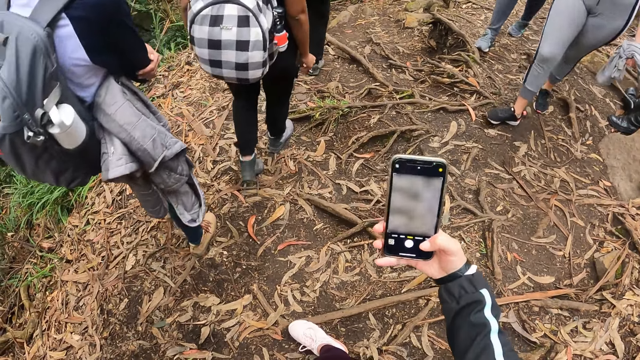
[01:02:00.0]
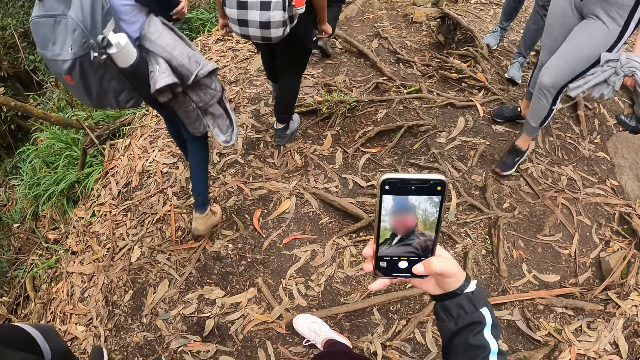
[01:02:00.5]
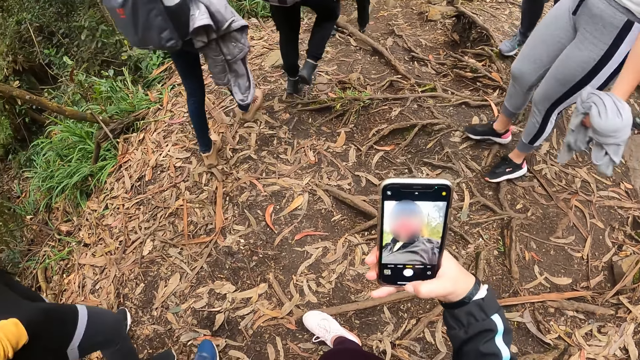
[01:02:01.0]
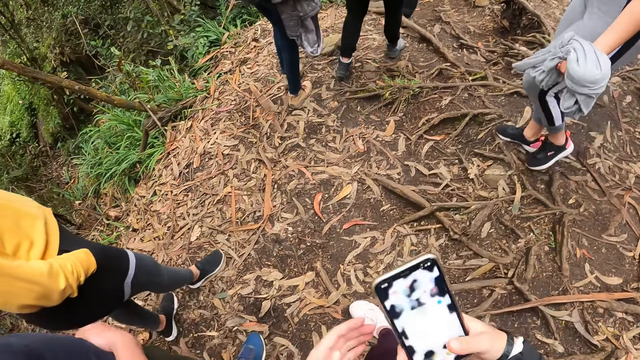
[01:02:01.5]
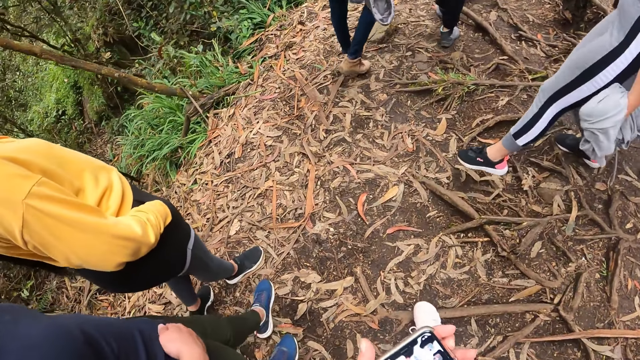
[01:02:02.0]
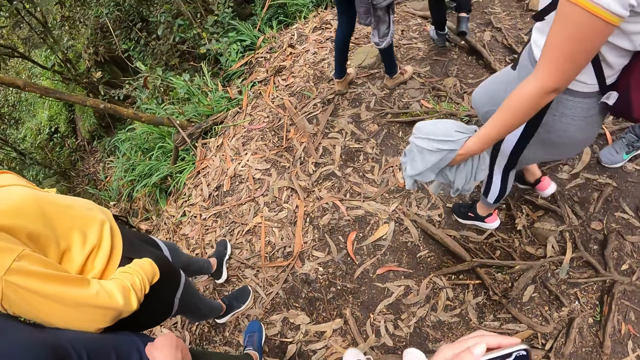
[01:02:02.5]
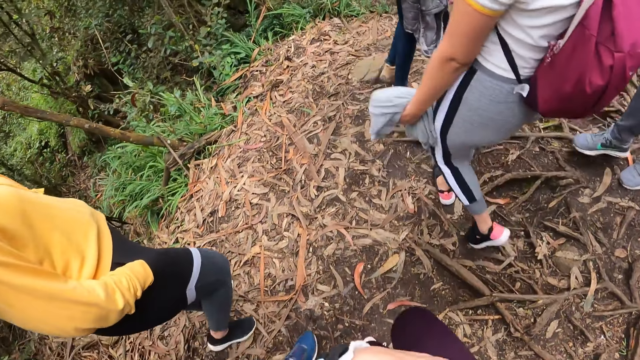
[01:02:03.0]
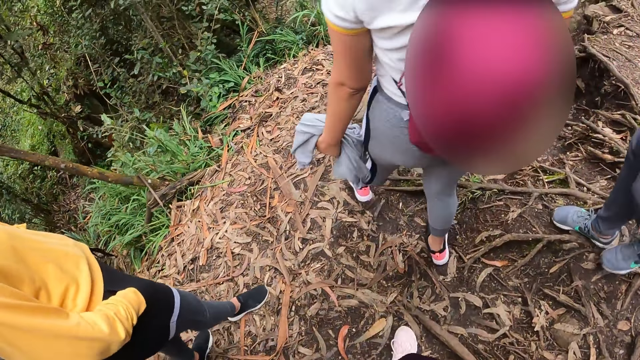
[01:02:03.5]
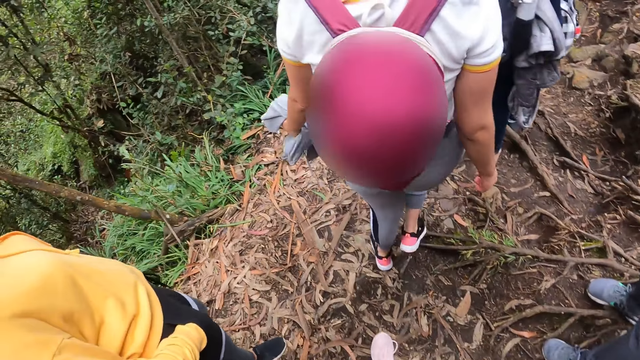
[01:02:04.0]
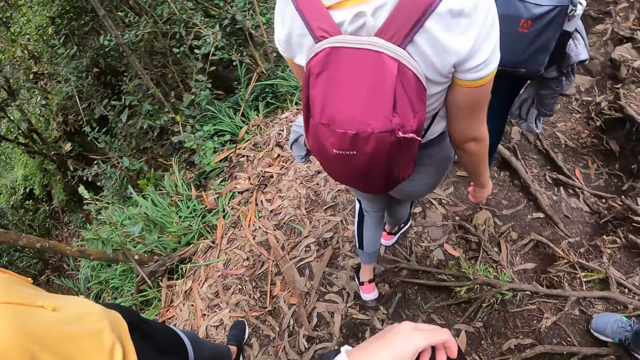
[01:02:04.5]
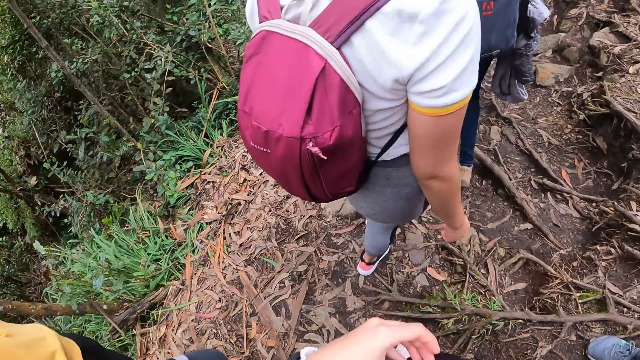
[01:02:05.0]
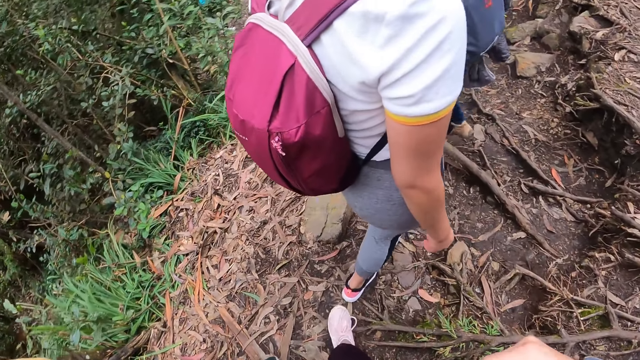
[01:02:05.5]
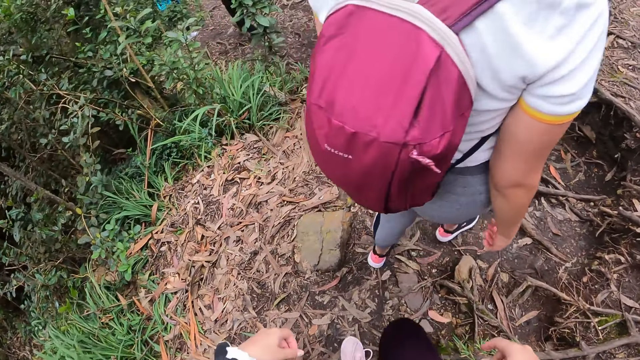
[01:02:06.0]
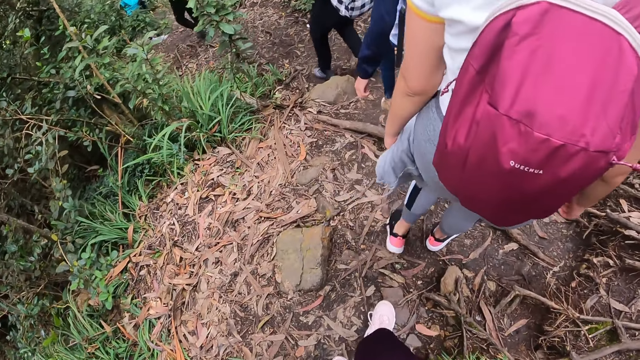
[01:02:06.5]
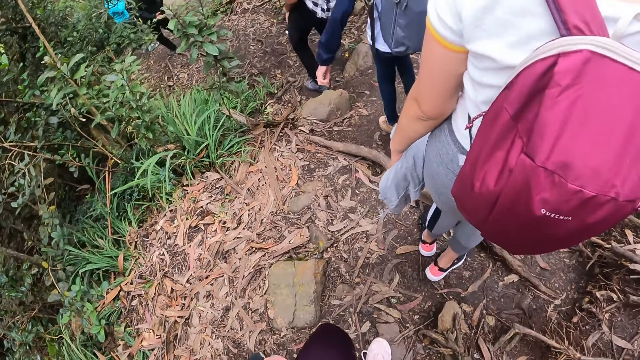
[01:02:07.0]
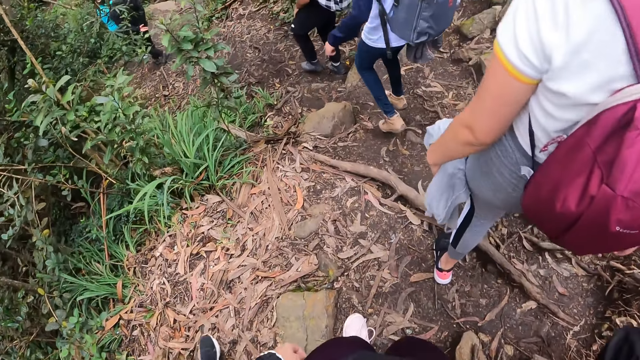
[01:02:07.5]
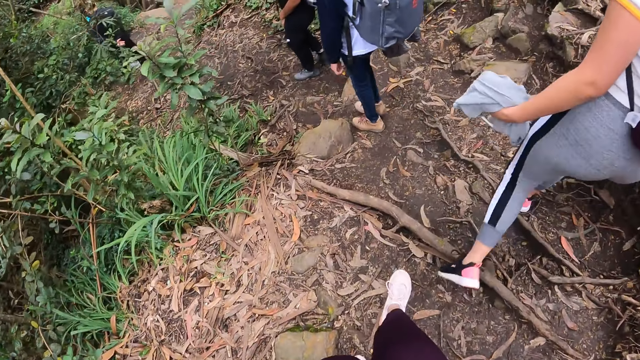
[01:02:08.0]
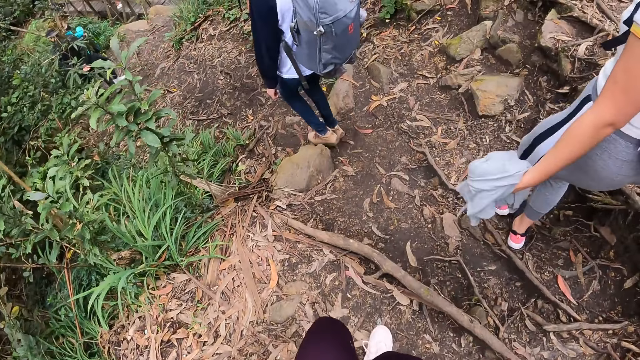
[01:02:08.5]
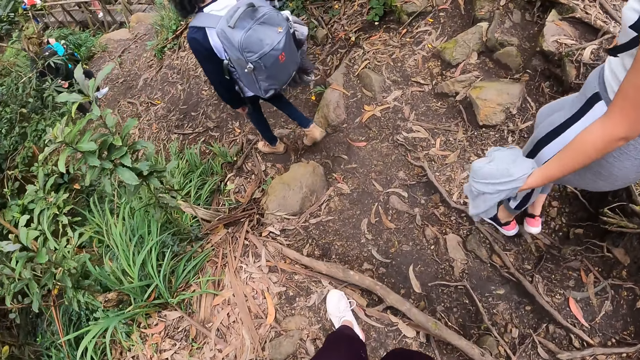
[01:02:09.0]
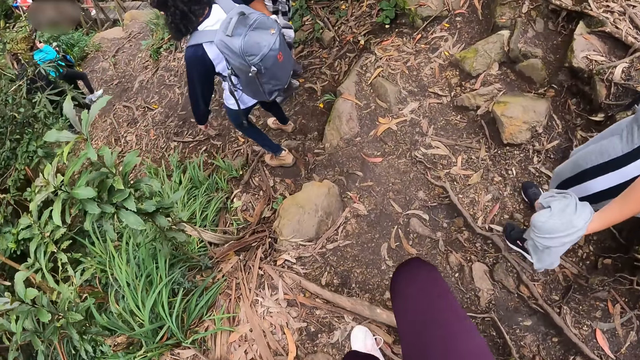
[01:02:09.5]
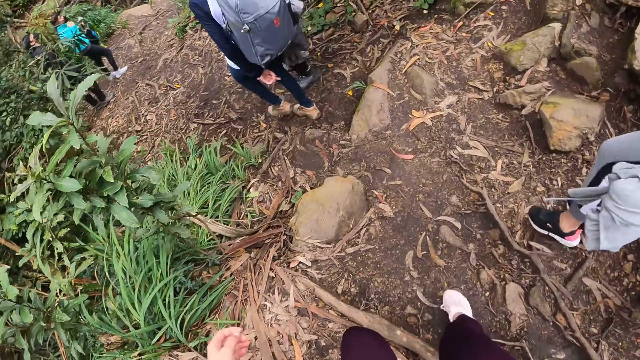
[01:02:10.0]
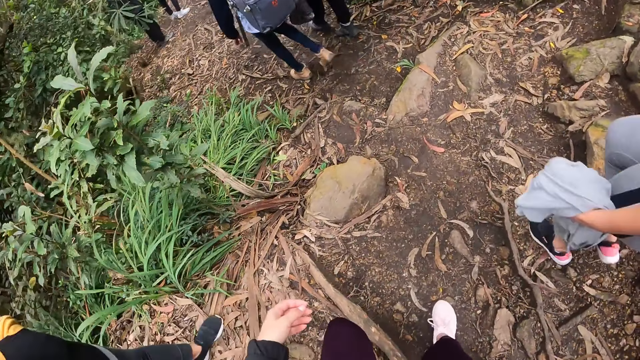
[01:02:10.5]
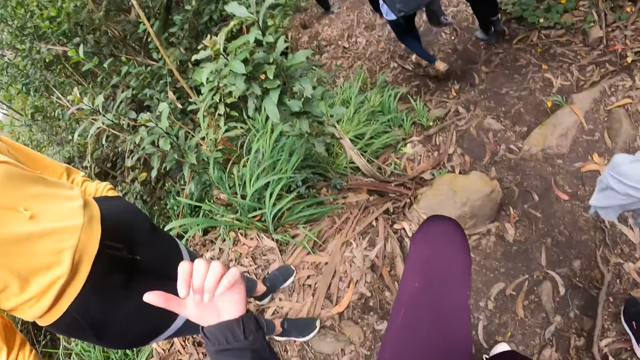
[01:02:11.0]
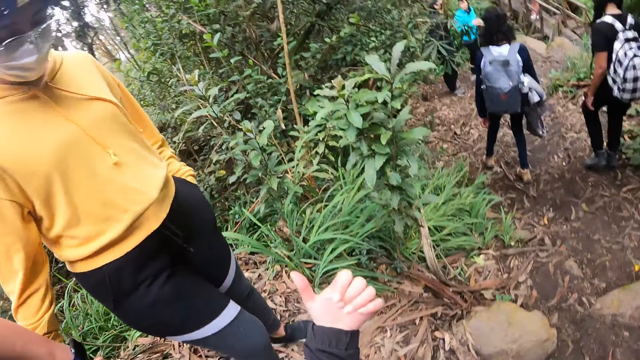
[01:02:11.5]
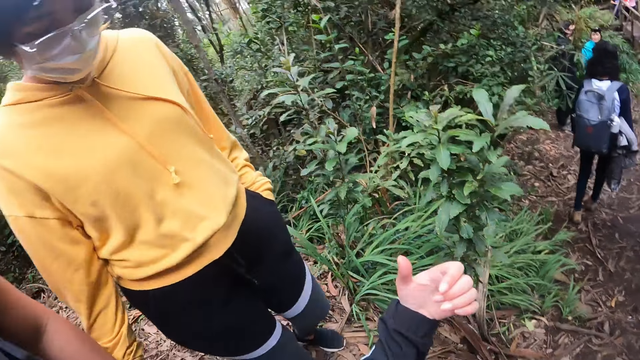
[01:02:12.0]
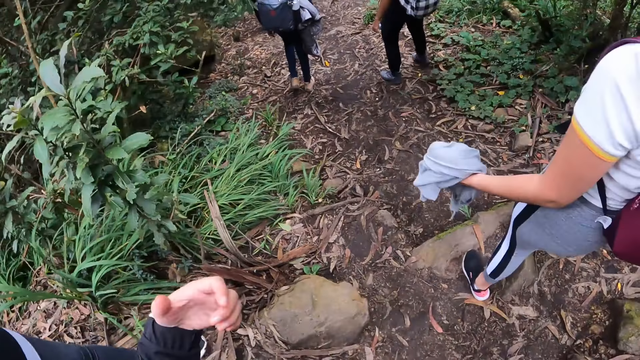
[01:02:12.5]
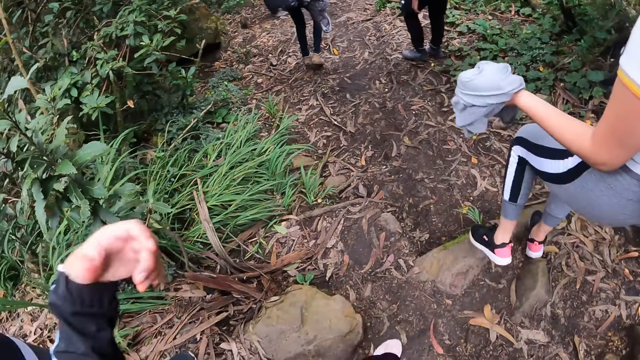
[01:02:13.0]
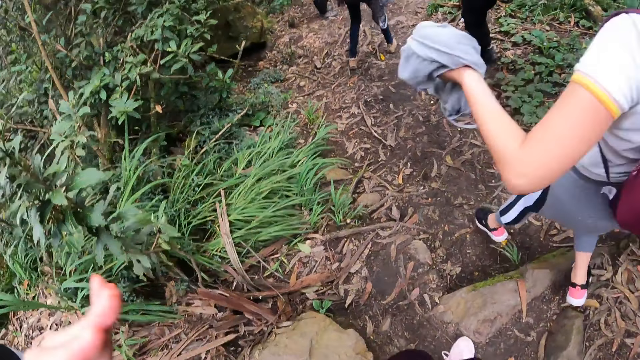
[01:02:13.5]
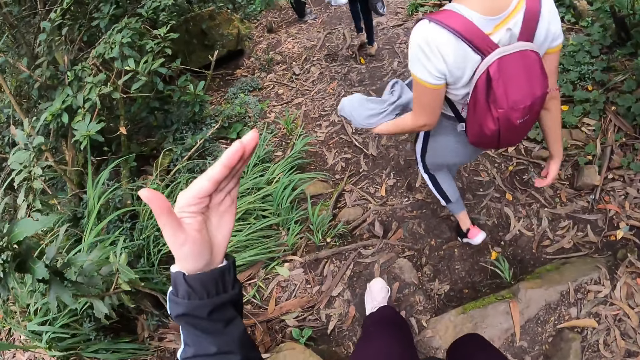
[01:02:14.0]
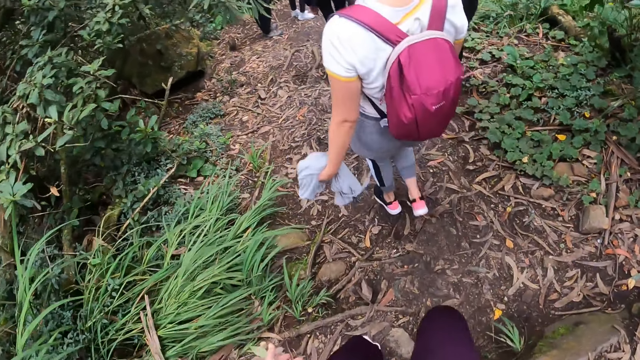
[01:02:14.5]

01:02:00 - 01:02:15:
The camera wearer takes a selfie. A girl and a guy walk down the trail. The camera wearer walks down the trail. He walks behind her colleague. He interacts with the girl. He lifts his hand.

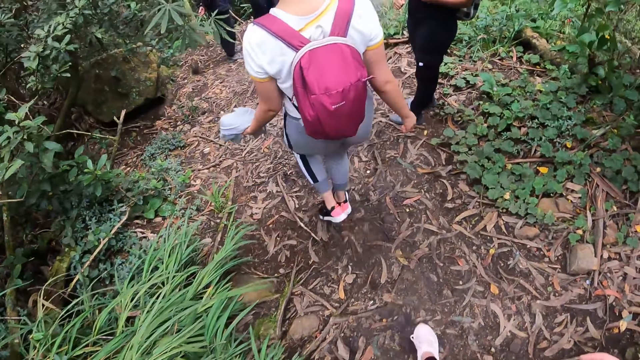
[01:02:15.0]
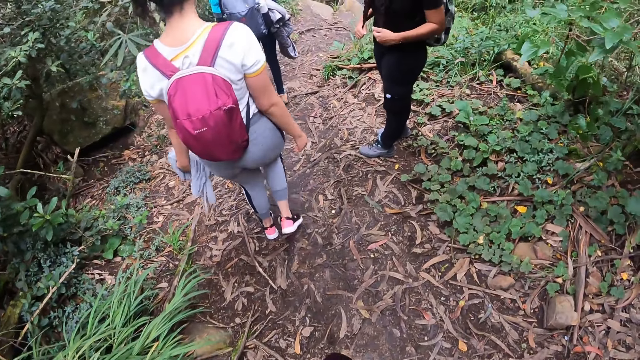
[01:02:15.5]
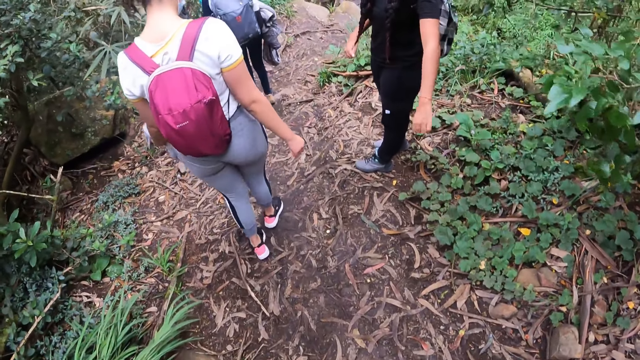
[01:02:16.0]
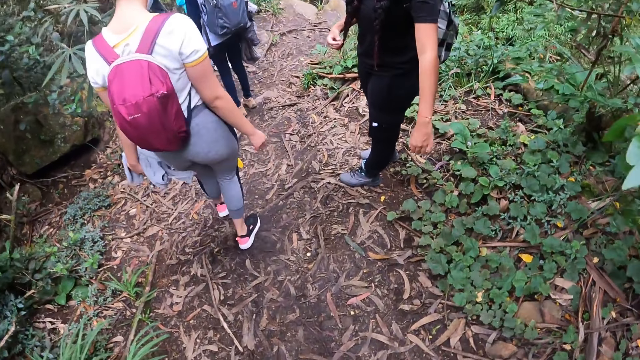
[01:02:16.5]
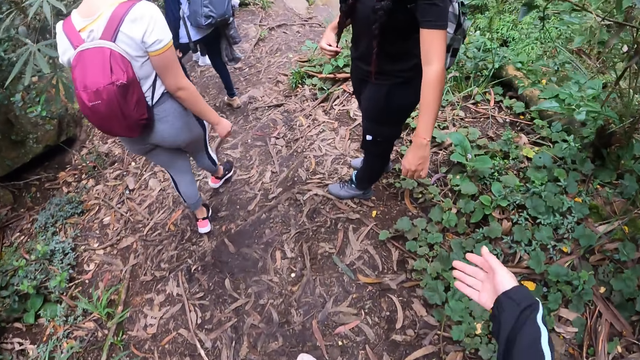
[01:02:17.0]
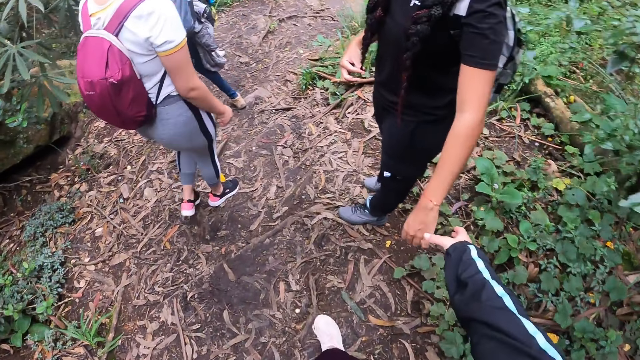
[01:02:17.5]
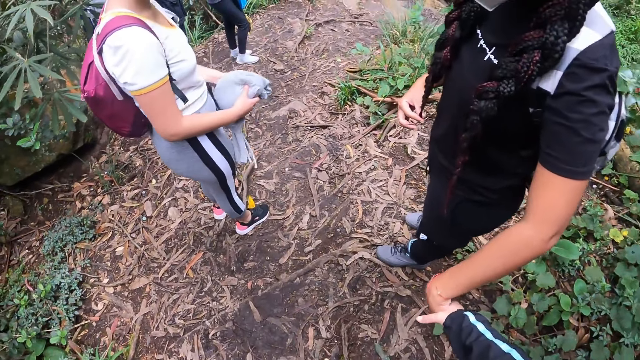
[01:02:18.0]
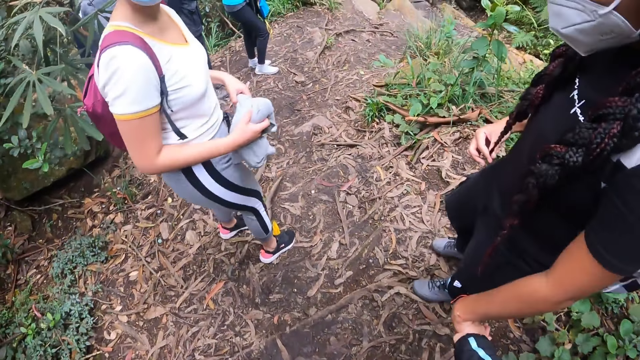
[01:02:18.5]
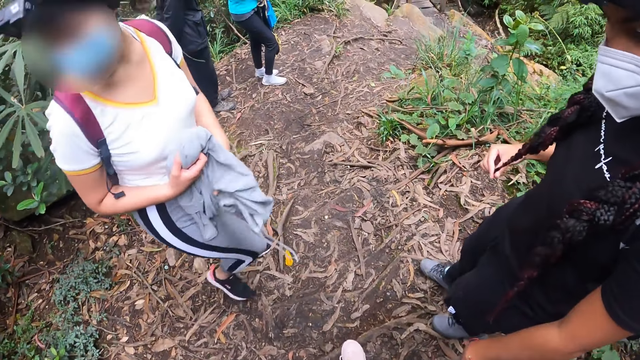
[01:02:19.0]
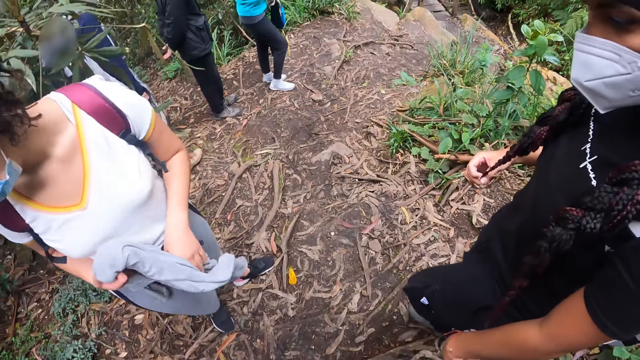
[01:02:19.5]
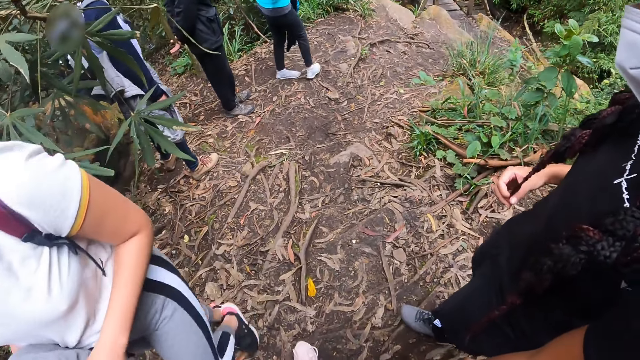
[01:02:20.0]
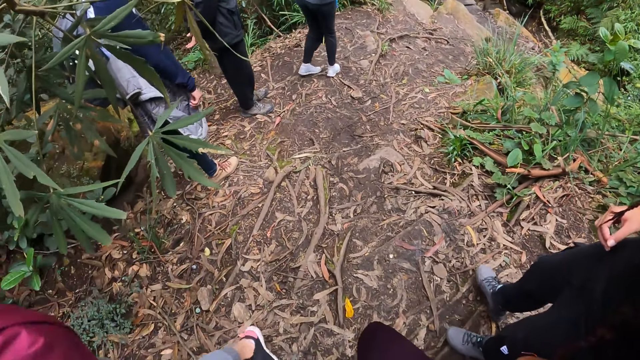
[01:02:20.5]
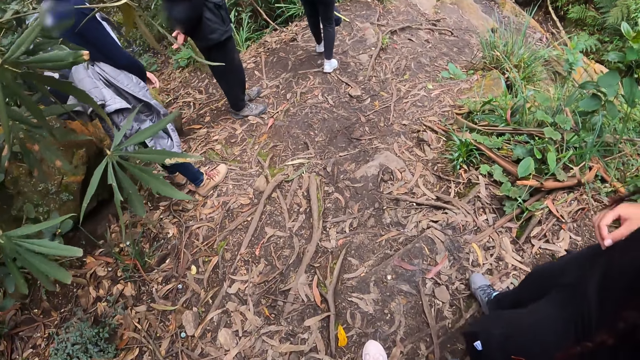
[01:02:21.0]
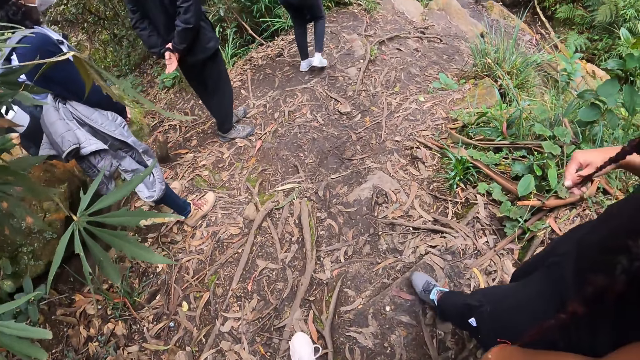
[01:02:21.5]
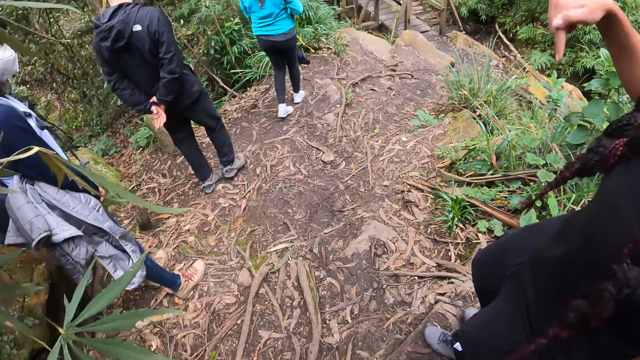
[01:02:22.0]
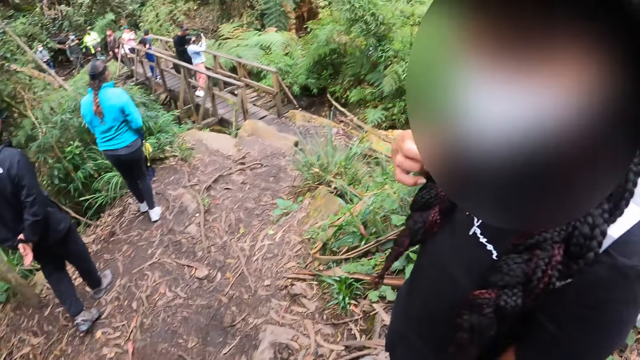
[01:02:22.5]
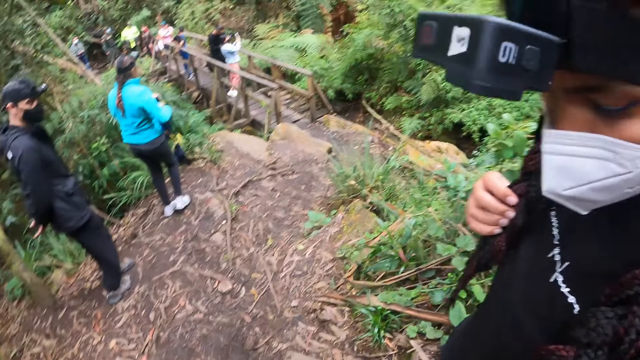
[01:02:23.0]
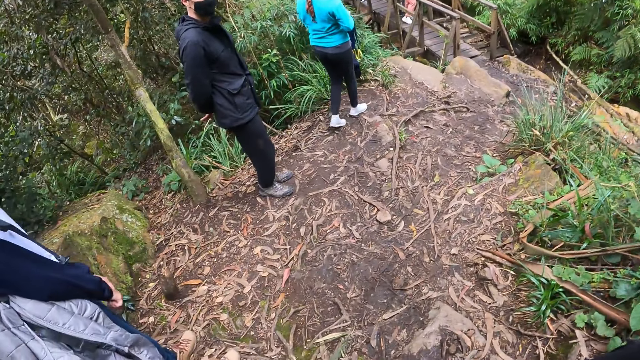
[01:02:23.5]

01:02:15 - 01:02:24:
The camera wearer stretches his hand to a girl. He holds the girl's hand. He walks with the girl. The girl interacts with the camera wearer. The girl points downwards with her right index finger.
